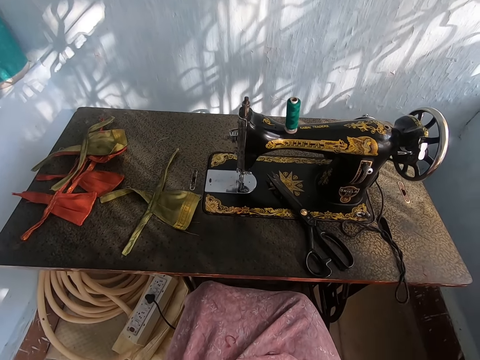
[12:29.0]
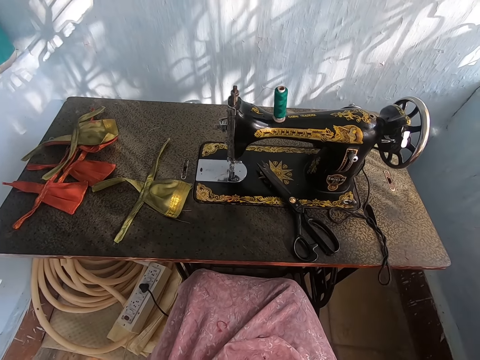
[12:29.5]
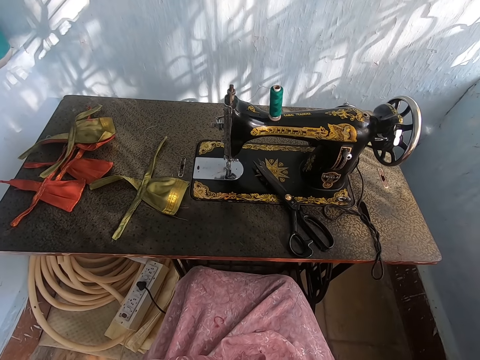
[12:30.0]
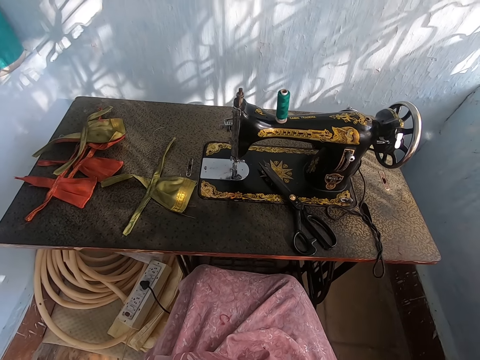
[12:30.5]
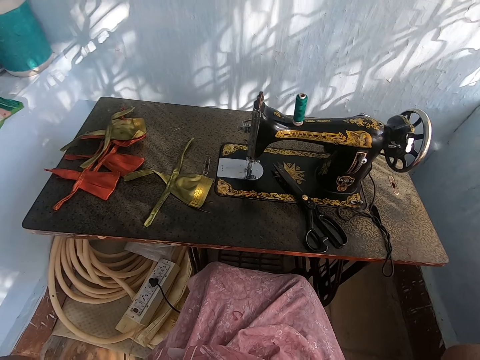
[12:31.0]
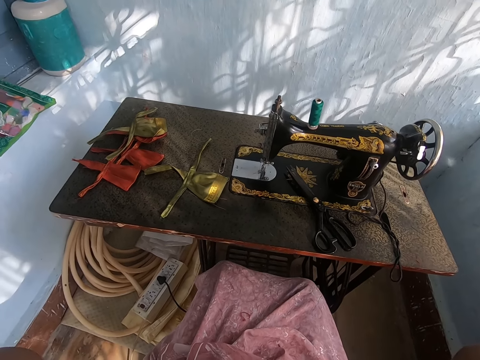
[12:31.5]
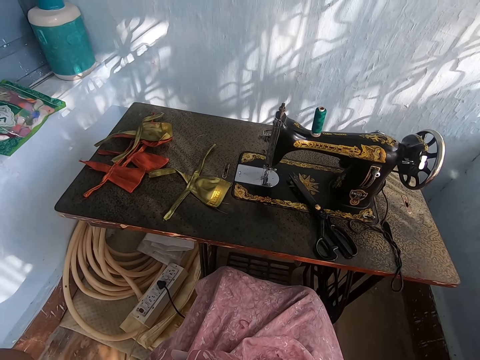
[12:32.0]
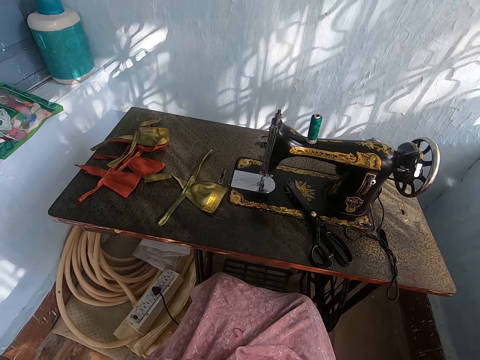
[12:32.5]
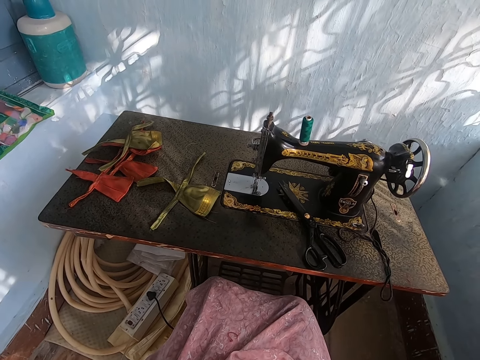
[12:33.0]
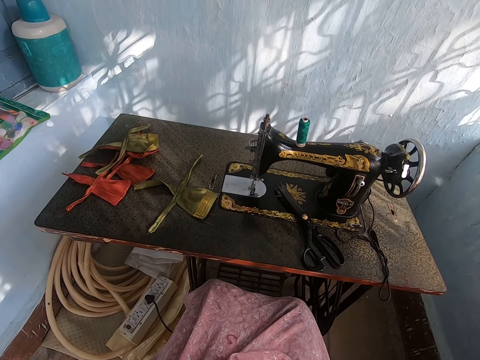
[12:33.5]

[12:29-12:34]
The camera wearer raises her hands. She adjusts the camera with her hands. She interacts with a woman.
